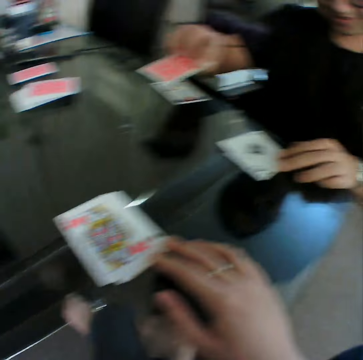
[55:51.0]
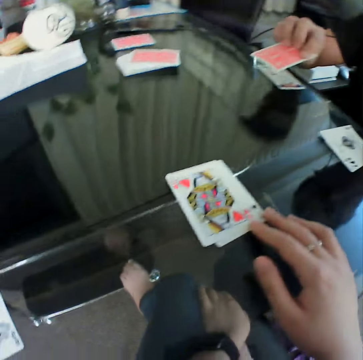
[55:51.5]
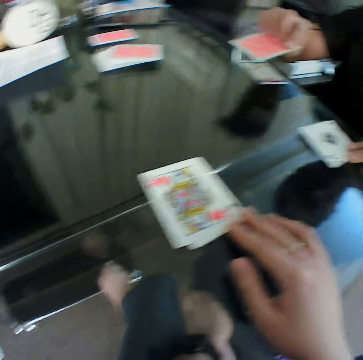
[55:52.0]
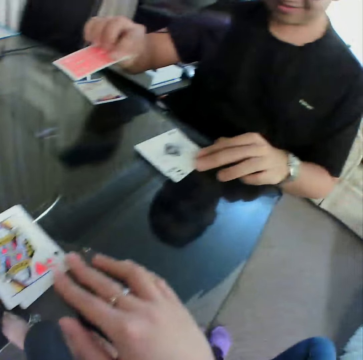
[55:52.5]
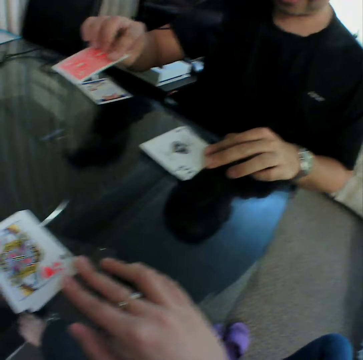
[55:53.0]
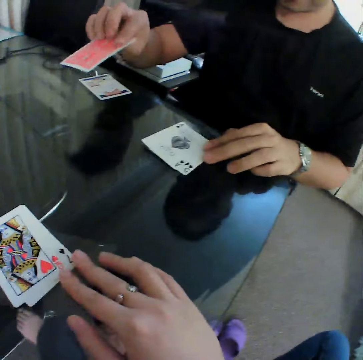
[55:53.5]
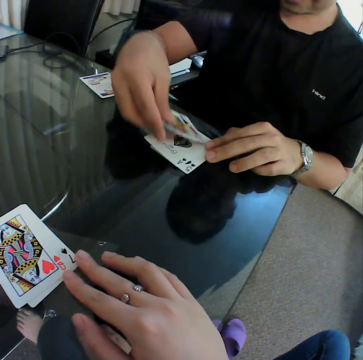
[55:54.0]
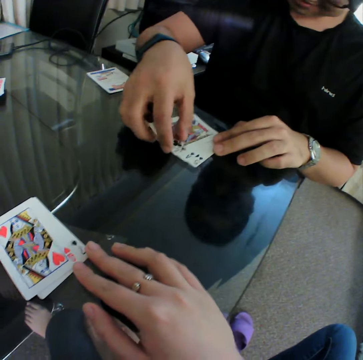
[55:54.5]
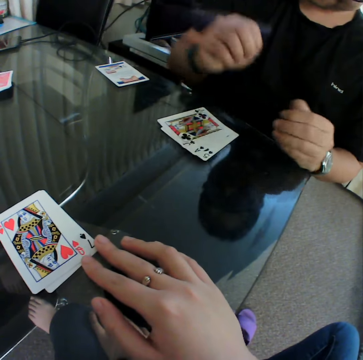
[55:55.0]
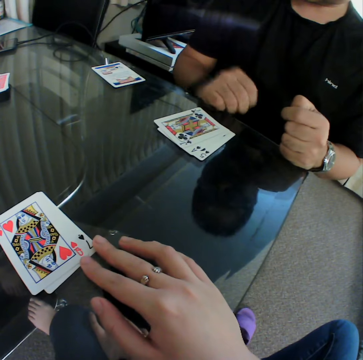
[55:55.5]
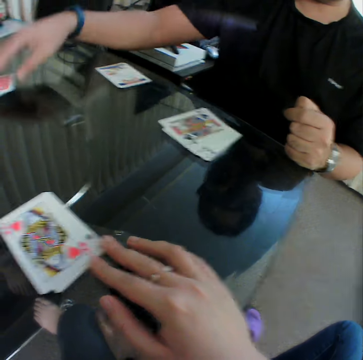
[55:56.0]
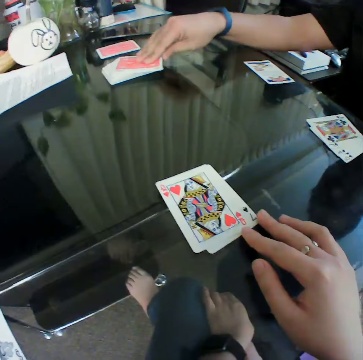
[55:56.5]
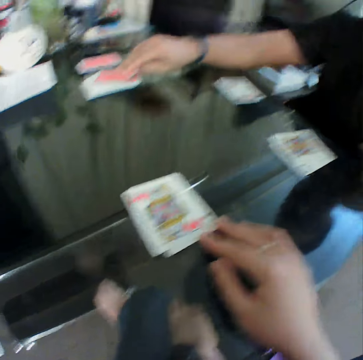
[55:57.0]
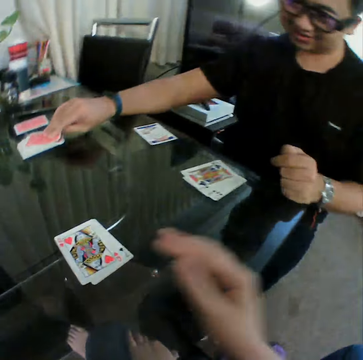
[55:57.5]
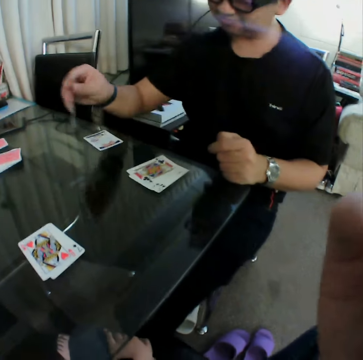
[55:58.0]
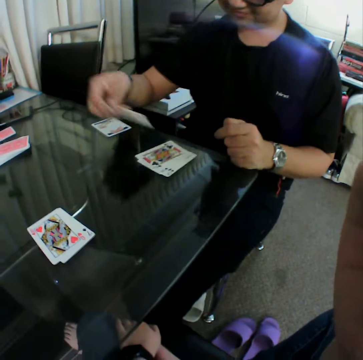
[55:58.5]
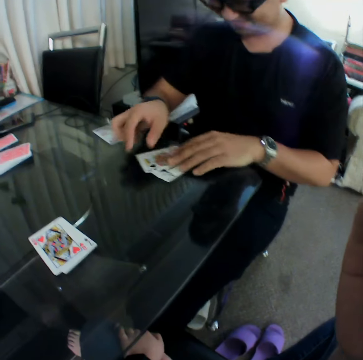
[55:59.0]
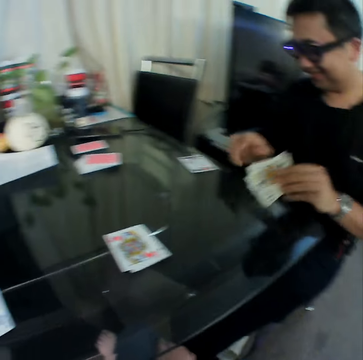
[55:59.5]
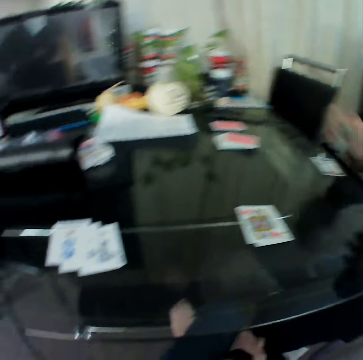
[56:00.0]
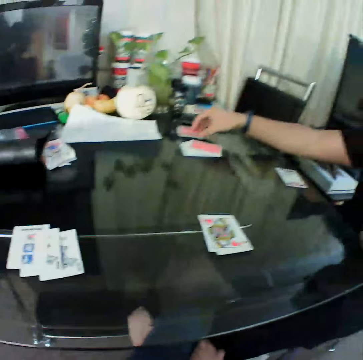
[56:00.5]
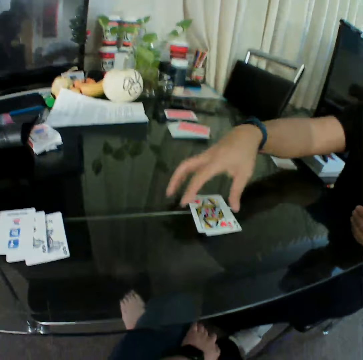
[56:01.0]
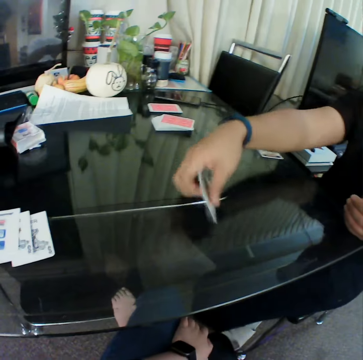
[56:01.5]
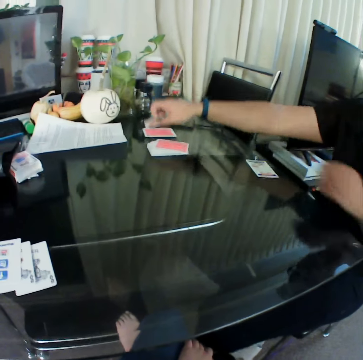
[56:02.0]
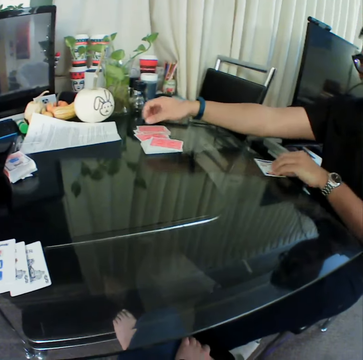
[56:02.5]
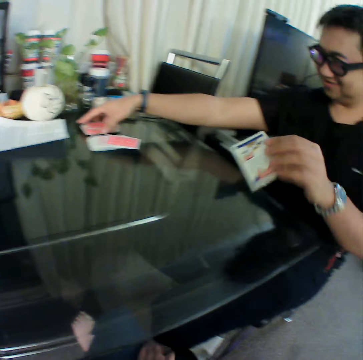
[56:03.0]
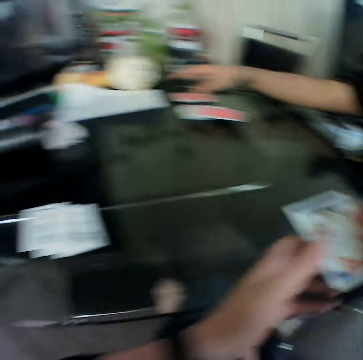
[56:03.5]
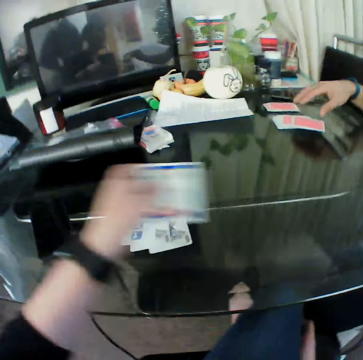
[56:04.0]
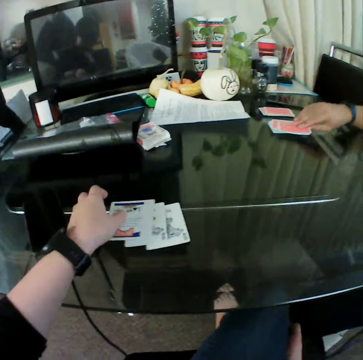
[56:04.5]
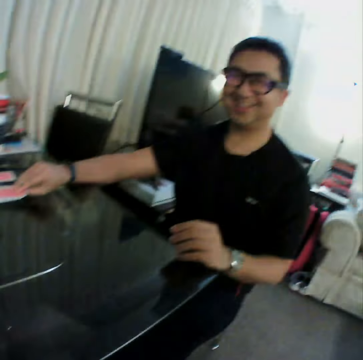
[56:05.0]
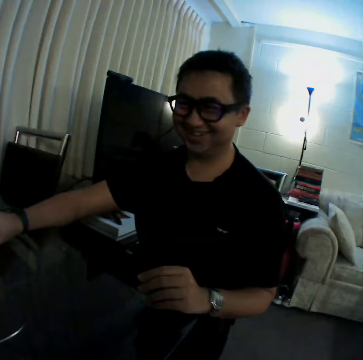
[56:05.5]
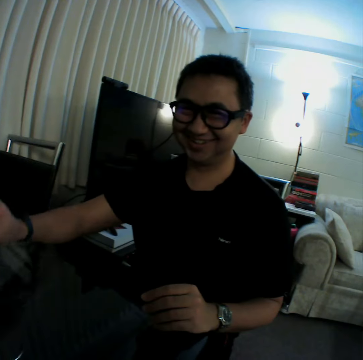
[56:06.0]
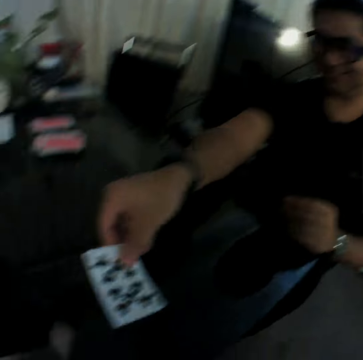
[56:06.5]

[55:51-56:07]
A man interacts with the camera wearer. The man places the cards in his right hand on the table and moves hands. The man picks a card from the deck of cards on the table with his right hand. The man picks the card from the table with the right hand again. The man places the cards in his right hand on the table. The man picks cards from the table with his right hand and places the cards in his right hand on the table. The man picks cards from the table with his right hand and places the cards in his right hand on the table. The man picks a card from the table with his left hand and gives the cards to the camera wearer. The camera wearer collects the card from the man with his left hand. He drops the card in his left hand on the table. The man interacts with the camera wearer. The man drops the card on the table with the right hand.

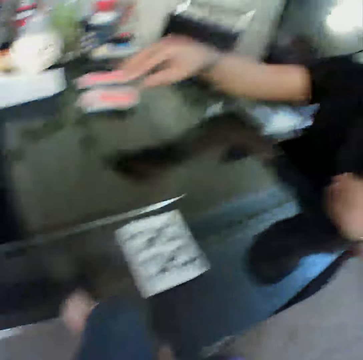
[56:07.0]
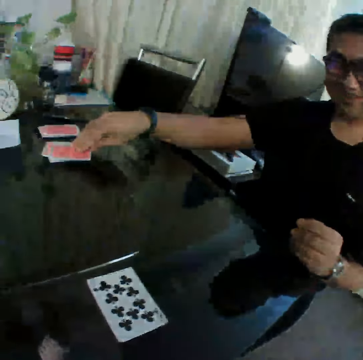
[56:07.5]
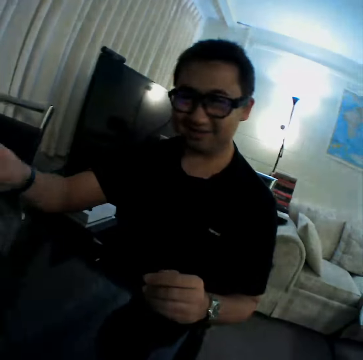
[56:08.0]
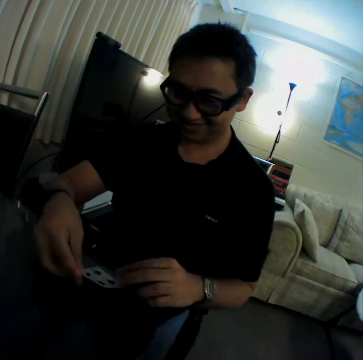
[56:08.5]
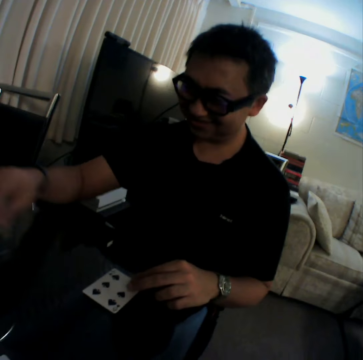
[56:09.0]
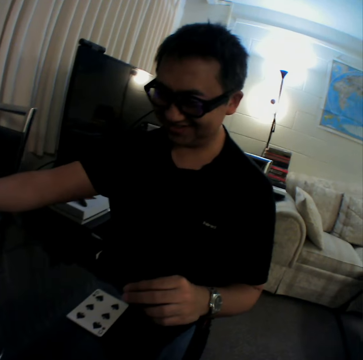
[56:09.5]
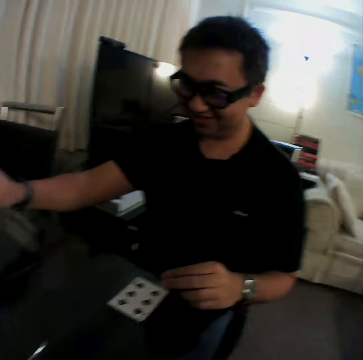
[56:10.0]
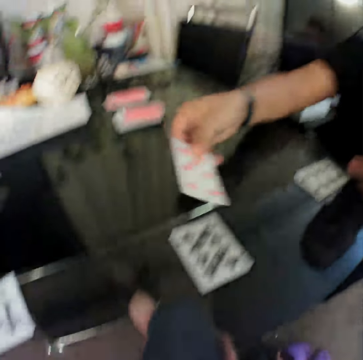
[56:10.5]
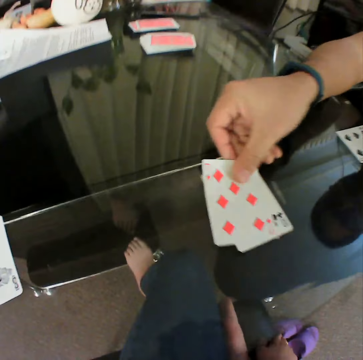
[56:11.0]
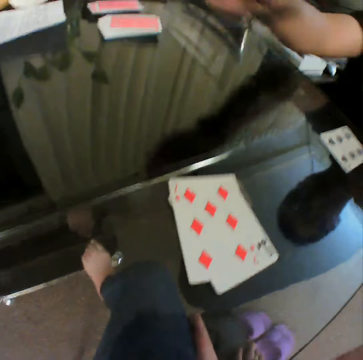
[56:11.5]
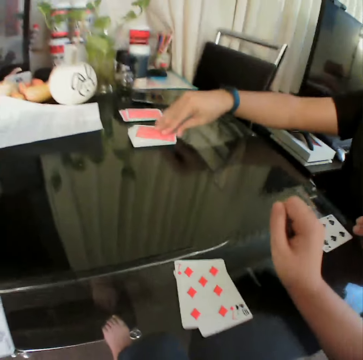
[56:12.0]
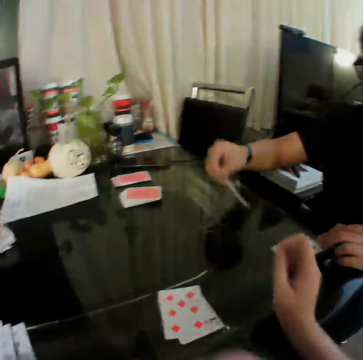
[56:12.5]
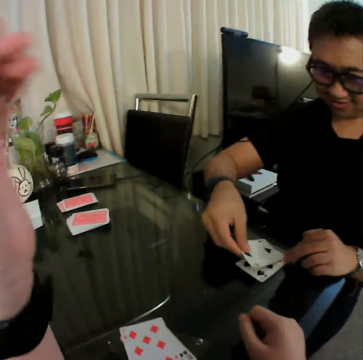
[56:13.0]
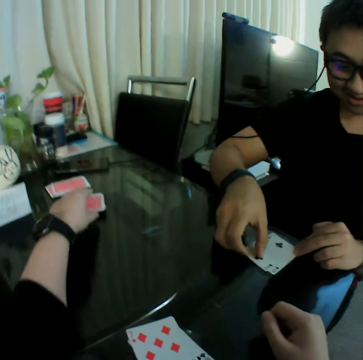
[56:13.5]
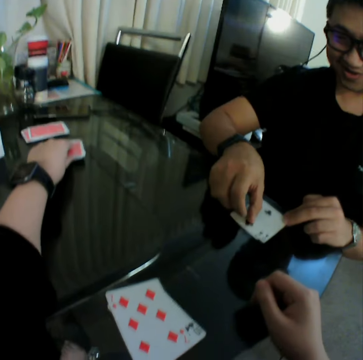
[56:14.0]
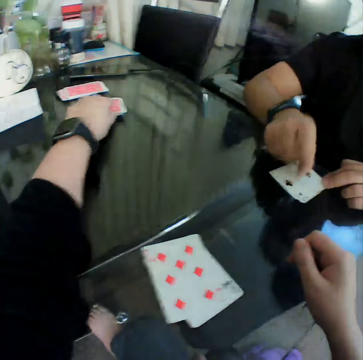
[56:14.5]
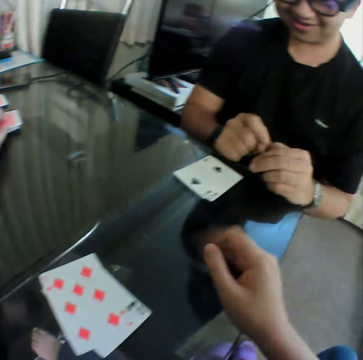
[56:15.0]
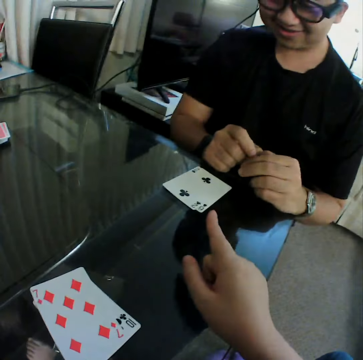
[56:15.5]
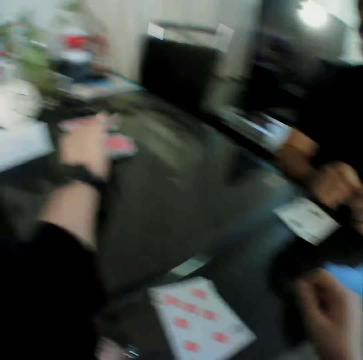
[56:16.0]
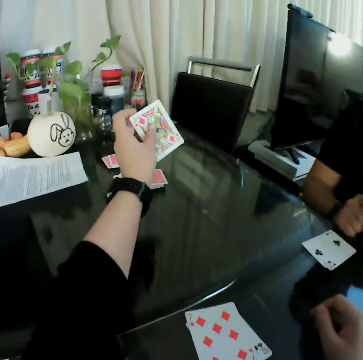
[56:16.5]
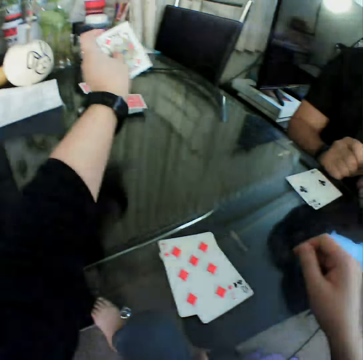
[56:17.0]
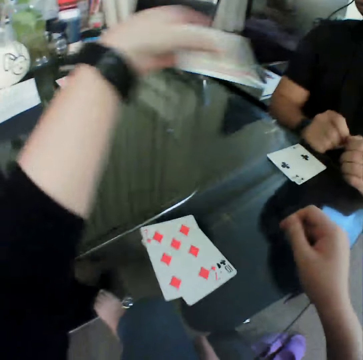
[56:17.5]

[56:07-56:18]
A man picks a card from the deck of cards on the table with his right hand and places the cards in his right hand on the table. The man picks a card from the table with the right hand and places the cards in his right hand on the table. The camera wearer moves the hand on the table. He places his right hand on the table. The man picks a card from the deck of cards on the table with his right hand and places the cards in his right hand on the table. The camera wearer holds a card with the left hand on the table. He picks a card from the deck of cards on the table with his left hand. He points at something with the right finger.

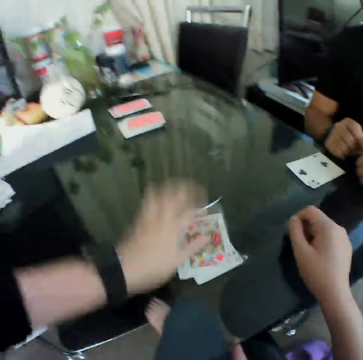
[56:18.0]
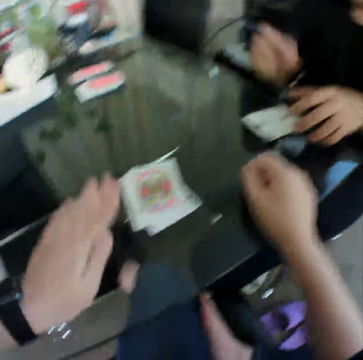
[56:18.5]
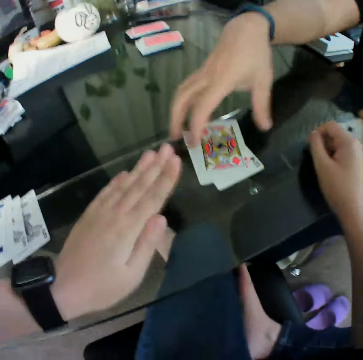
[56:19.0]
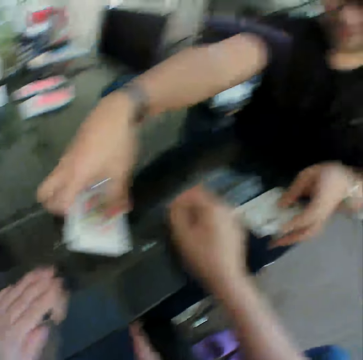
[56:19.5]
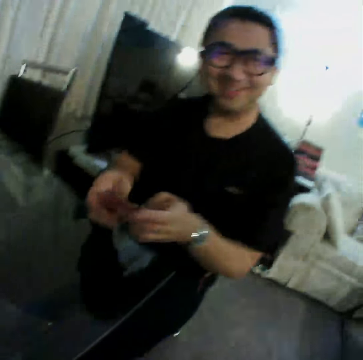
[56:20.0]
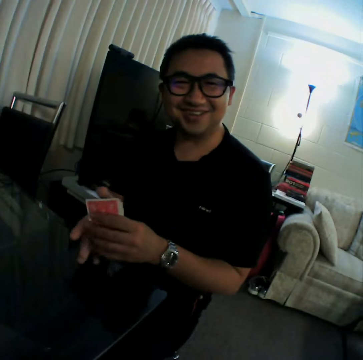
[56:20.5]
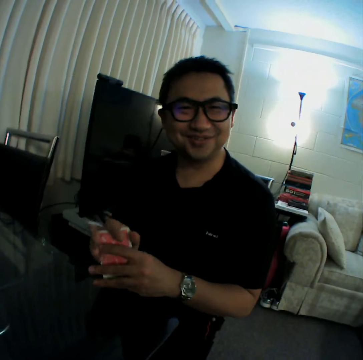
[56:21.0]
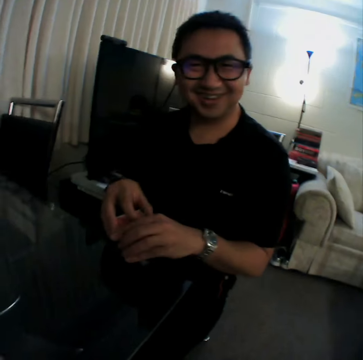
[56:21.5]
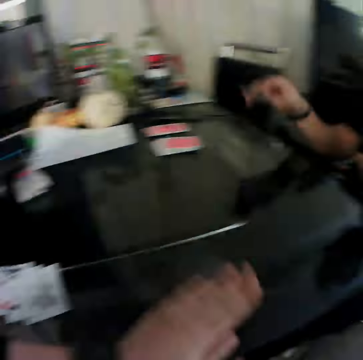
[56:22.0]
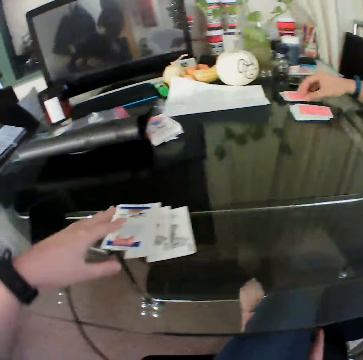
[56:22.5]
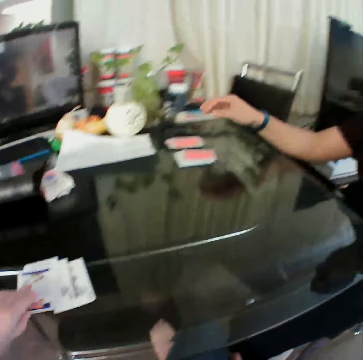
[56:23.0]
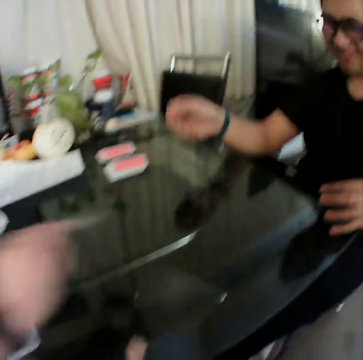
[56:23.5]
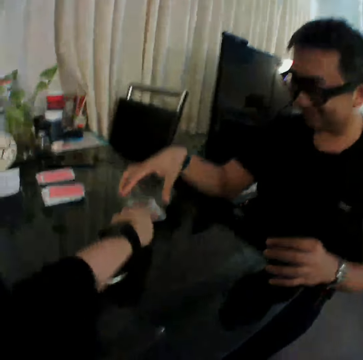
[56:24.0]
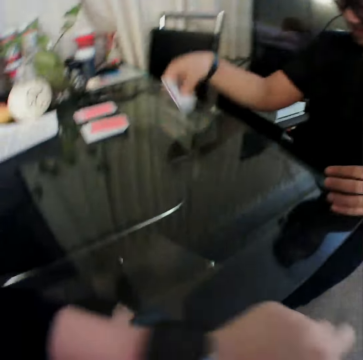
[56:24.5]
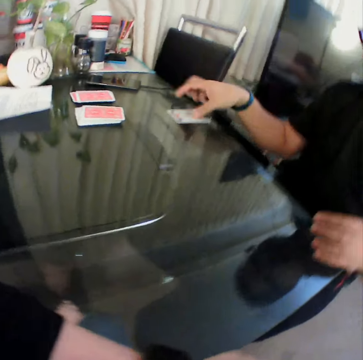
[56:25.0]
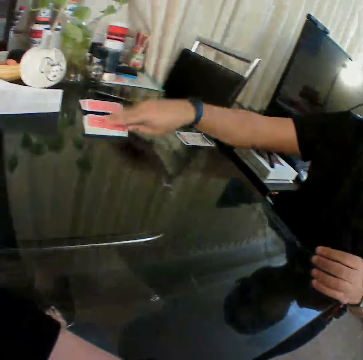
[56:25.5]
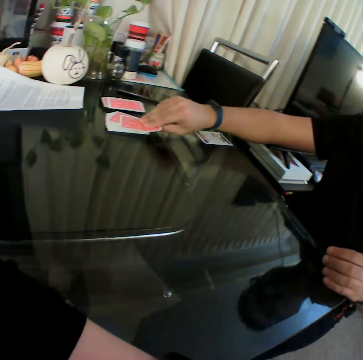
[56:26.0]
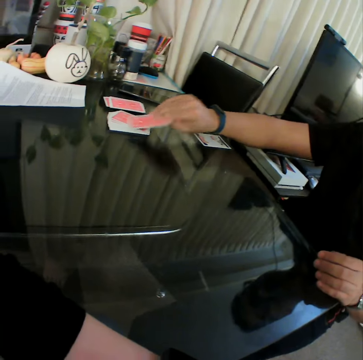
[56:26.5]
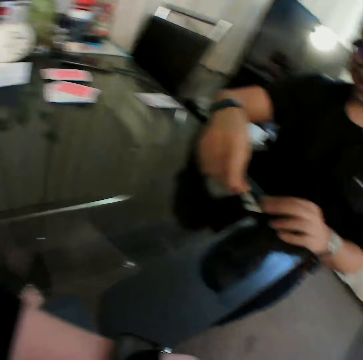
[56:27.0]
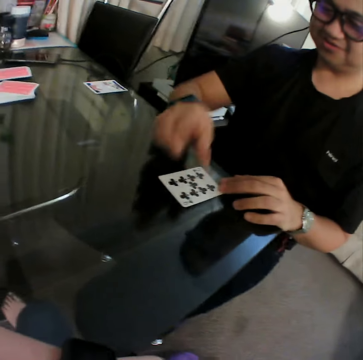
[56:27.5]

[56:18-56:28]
The camera wearer places the cards in his left hand on the table. A man picks a card from the table with the right hand, gathers the cards from the table with his hands, and holds the card with both hands. The man places the cards in his right hand on the table. The camera wearer picks a card from the table with his left hand. He places the cards in his left hand on the table. The man picks the card from the table with his right hand and places the cards in his right hand on the table. The man picks a card from the deck of cards on the table with his right hand and places the cards in his right hand on the table.
